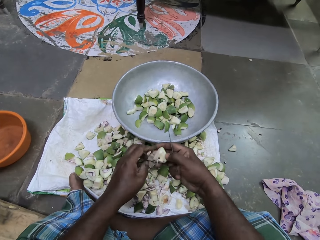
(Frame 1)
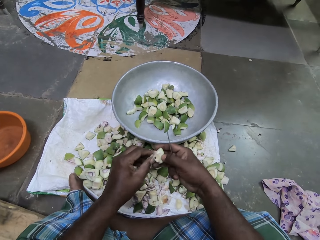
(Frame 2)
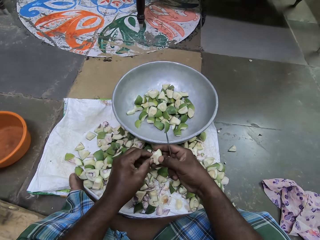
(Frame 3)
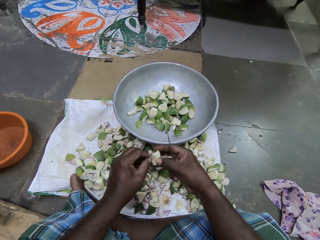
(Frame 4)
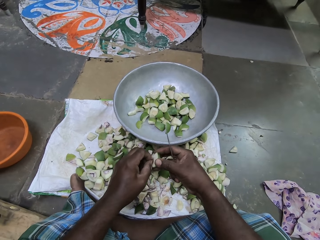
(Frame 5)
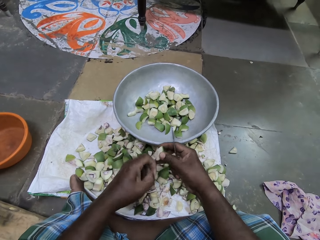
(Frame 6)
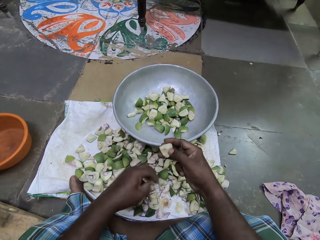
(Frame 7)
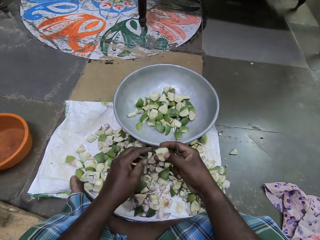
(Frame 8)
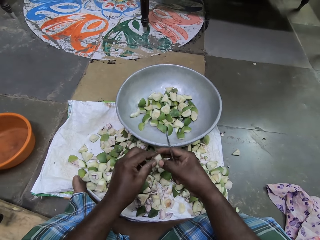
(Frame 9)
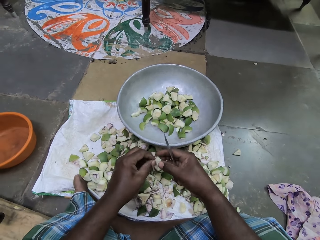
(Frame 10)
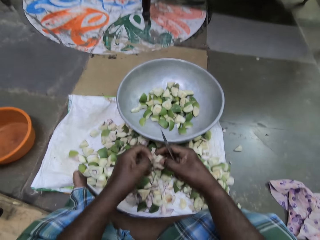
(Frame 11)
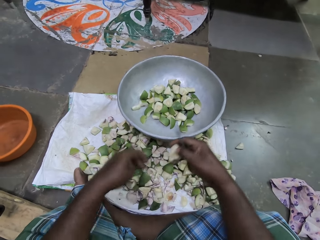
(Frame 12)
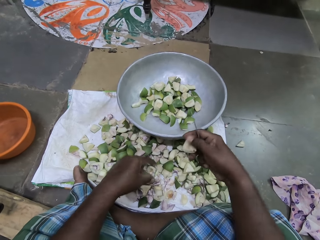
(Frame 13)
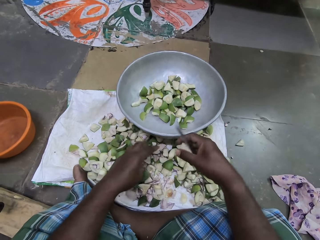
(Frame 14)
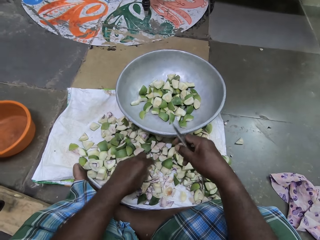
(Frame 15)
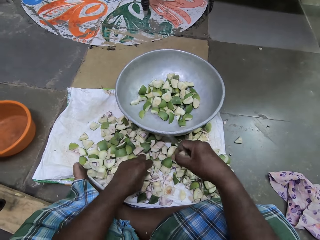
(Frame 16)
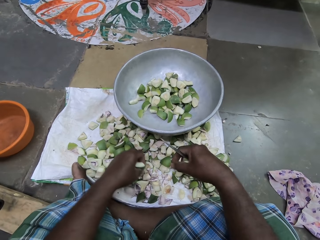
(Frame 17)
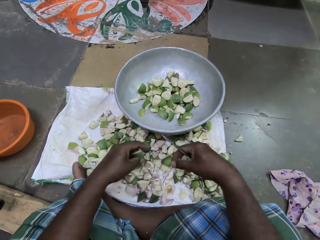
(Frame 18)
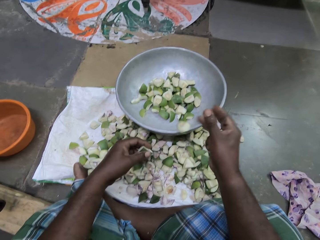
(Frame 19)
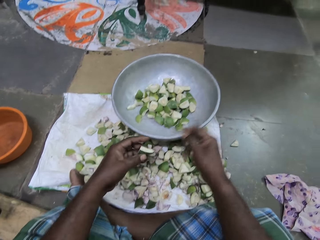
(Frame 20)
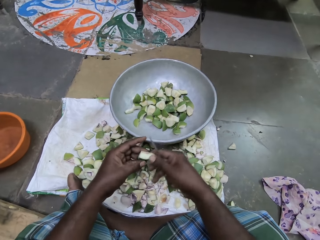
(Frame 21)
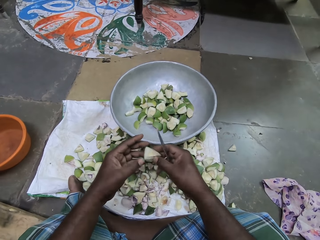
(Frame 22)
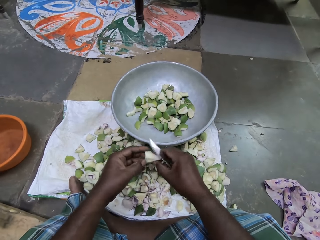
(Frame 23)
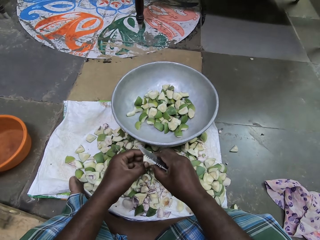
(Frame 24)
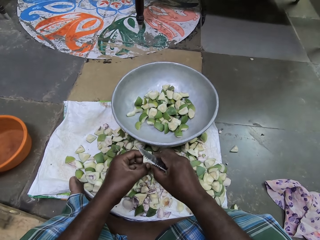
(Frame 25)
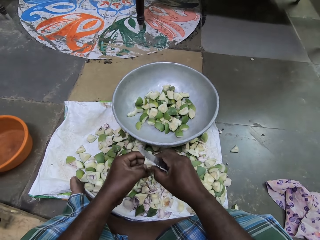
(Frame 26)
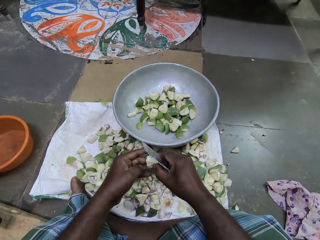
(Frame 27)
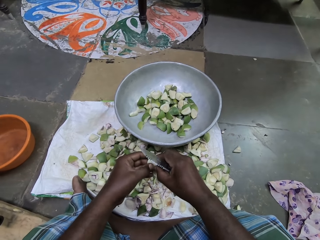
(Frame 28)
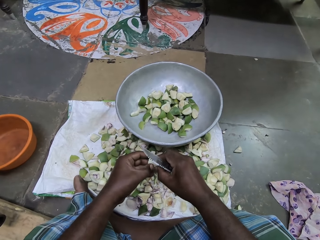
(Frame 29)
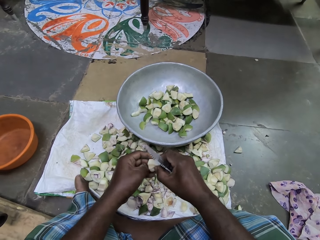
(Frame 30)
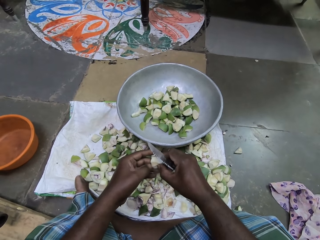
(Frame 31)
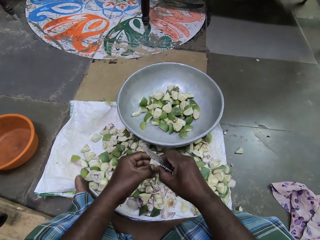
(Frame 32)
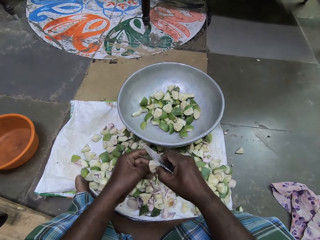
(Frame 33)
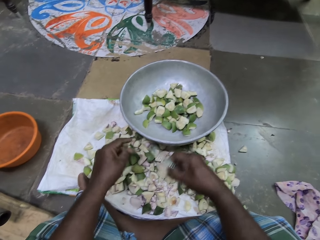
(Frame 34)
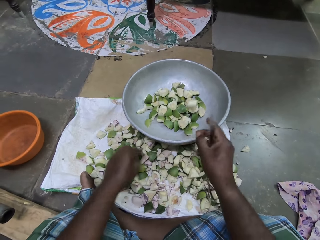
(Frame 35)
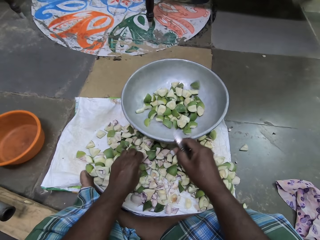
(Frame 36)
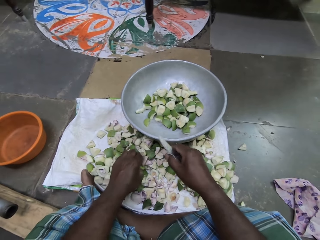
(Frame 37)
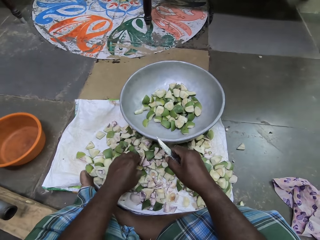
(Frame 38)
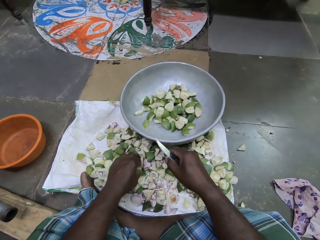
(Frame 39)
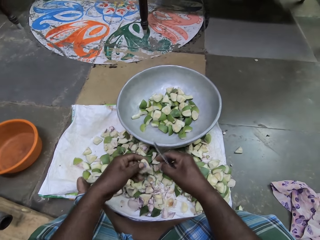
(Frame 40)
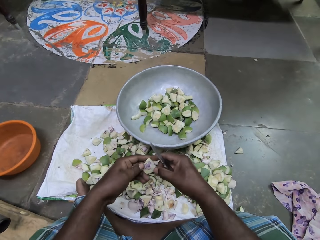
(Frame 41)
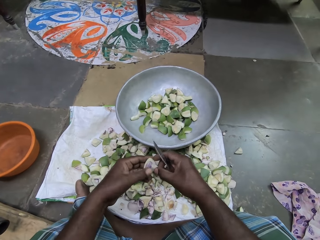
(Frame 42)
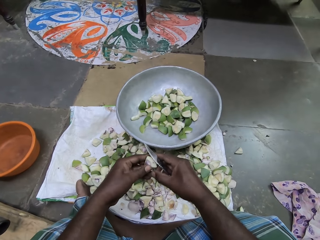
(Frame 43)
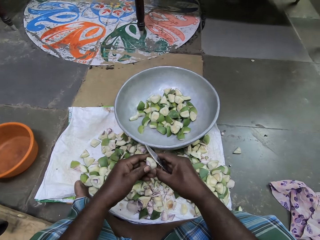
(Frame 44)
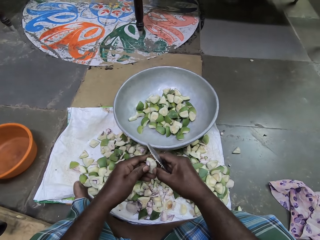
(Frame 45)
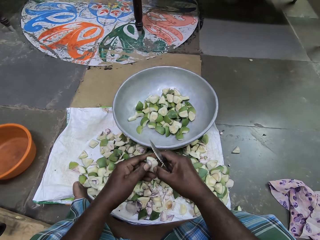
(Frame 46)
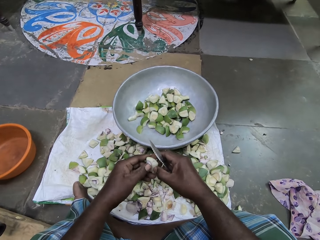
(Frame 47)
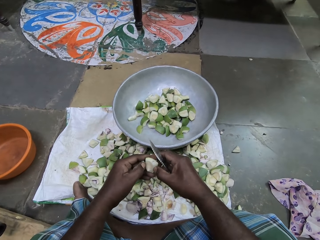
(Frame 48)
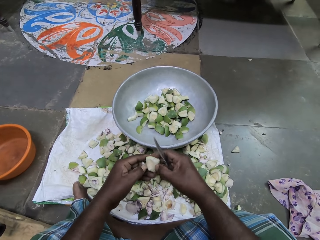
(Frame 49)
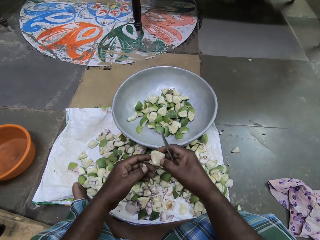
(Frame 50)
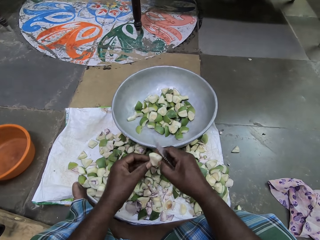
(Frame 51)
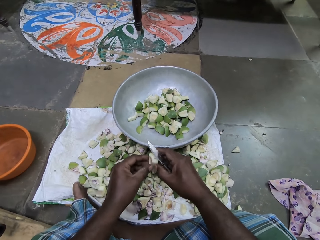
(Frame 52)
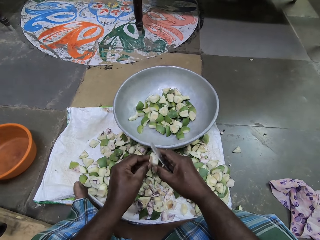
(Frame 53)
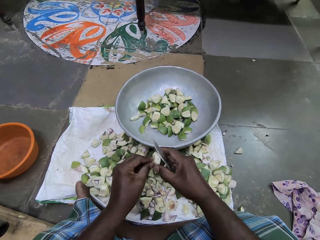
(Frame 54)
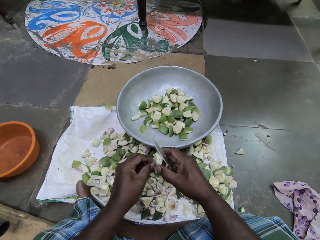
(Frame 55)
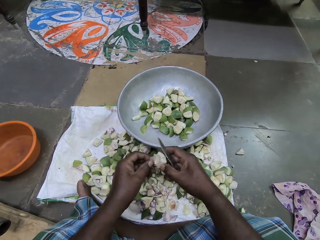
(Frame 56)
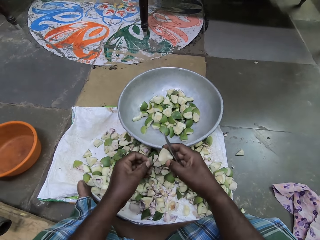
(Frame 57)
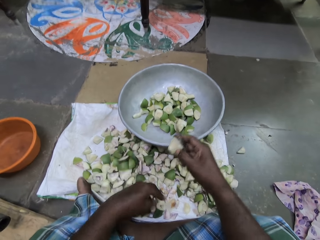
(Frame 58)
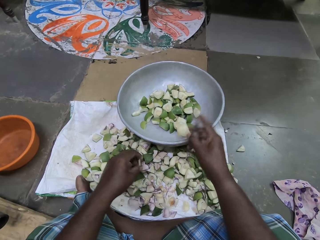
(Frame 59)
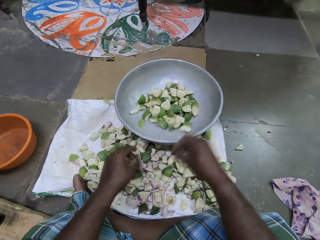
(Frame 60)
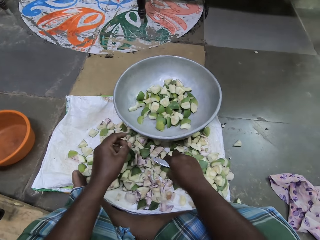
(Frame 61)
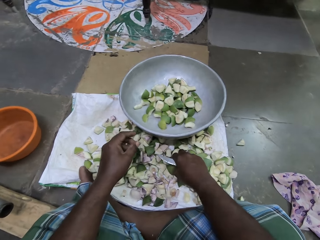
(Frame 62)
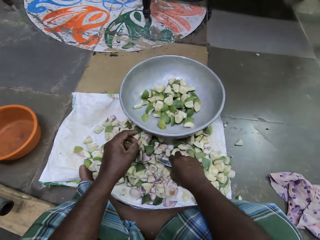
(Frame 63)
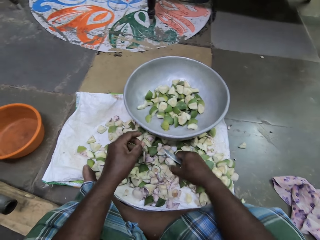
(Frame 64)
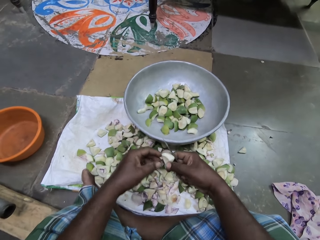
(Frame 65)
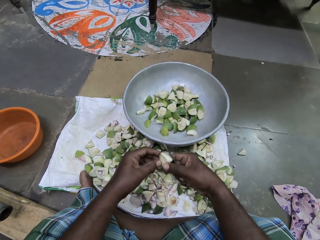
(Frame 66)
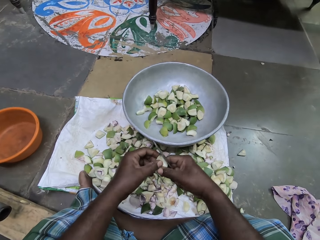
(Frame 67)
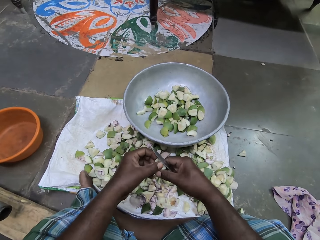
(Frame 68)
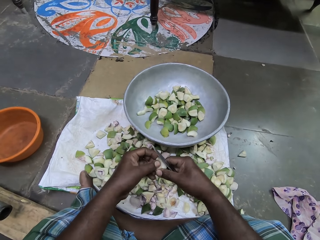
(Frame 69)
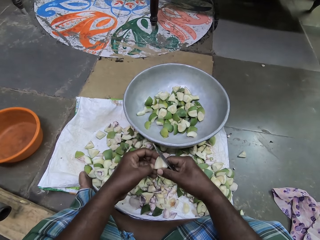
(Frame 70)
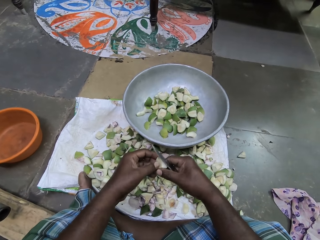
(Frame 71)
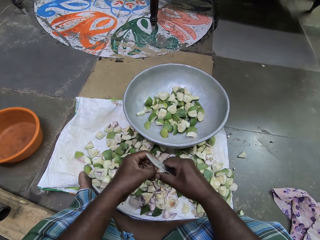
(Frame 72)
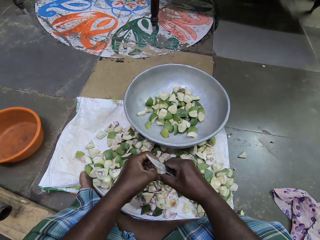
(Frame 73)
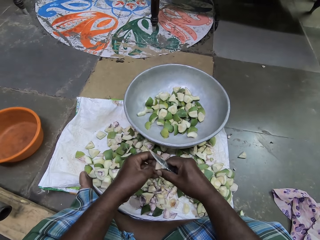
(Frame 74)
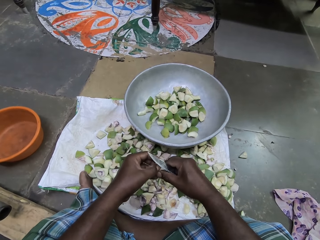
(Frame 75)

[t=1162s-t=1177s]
The camera wearer picks a piece of mango from the sack bag with her left hand. She drops the piece of mango into the bowl with her right hand. She holds the piece of mango with her hands. She scrapes the piece of mango with her left hand. She removes the seed coat with a finger. She drops the piece of mango into the bowl with her right hand. She picks a piece of mango from the sack bag with her left hand. She holds the piece of mango with her hands. She cuts out a piece of mango from the piece of mango with her left hand. She removes a seed. She drops the piece of mango on the sack bag with her left hand. She removes dirt from the piece of mango with her left hand. She removes the seed coat with a finger. She drops the dirt on the sack bag with her left hand. She drops the piece of mango into the bowl with her right hand. She picks a piece of mango from the sack bag with her right hand. She scrapes the piece of mango with her left hand. She removes the seed coat with a finger.

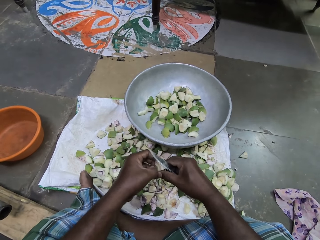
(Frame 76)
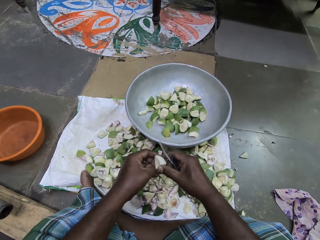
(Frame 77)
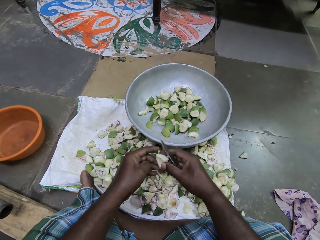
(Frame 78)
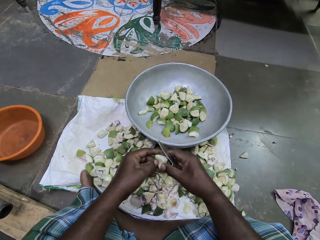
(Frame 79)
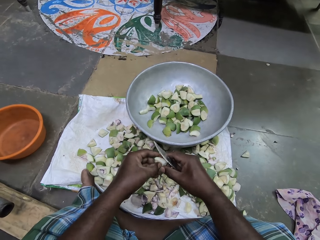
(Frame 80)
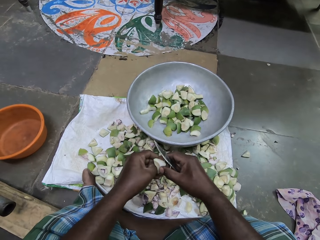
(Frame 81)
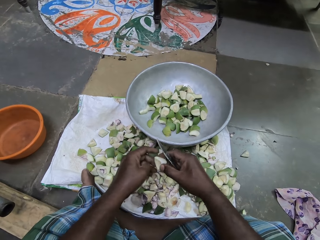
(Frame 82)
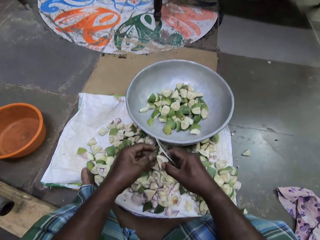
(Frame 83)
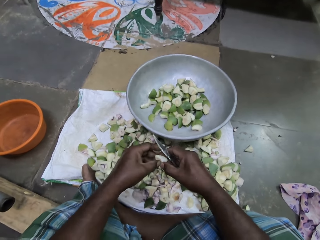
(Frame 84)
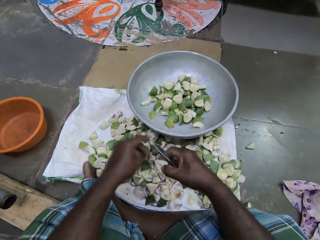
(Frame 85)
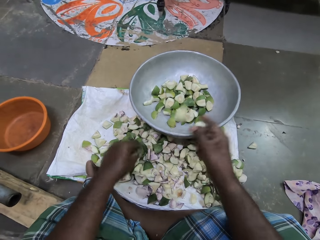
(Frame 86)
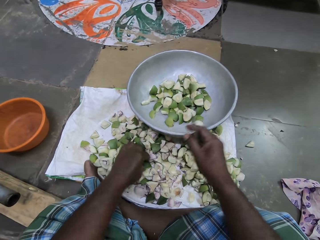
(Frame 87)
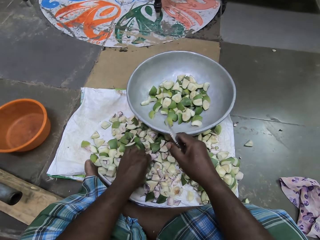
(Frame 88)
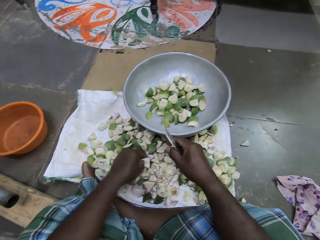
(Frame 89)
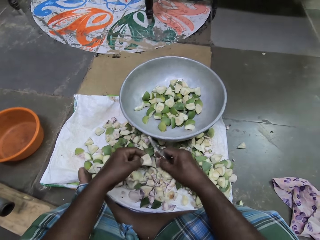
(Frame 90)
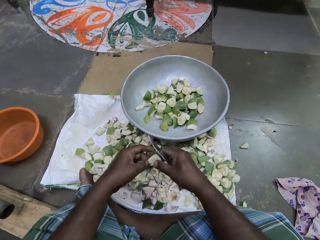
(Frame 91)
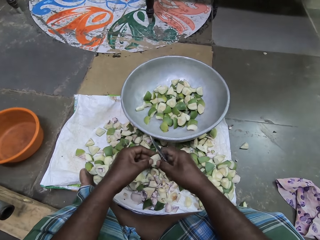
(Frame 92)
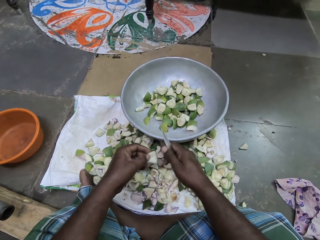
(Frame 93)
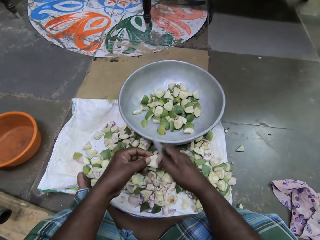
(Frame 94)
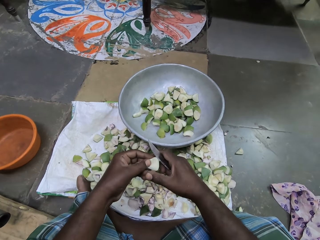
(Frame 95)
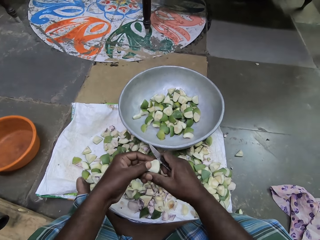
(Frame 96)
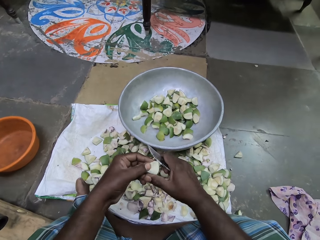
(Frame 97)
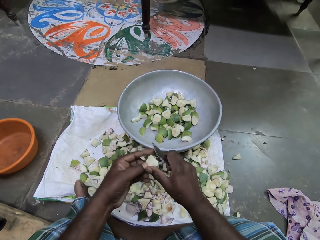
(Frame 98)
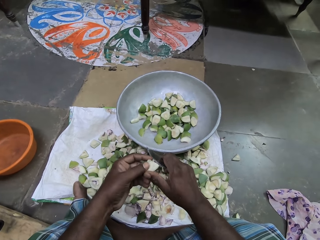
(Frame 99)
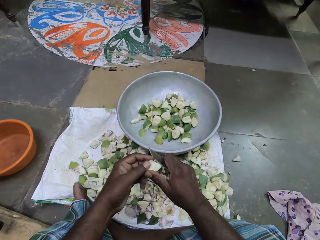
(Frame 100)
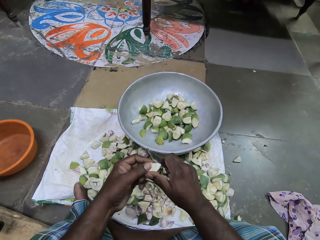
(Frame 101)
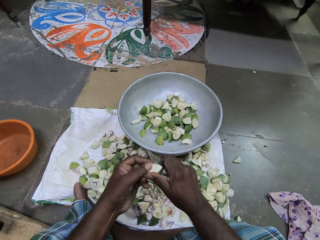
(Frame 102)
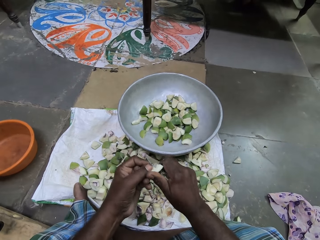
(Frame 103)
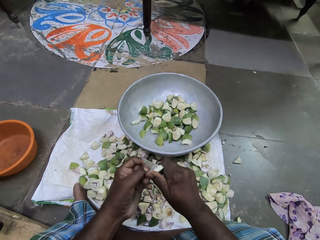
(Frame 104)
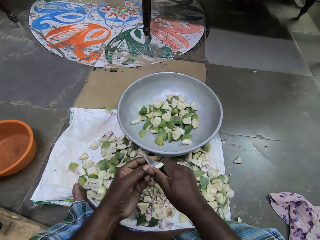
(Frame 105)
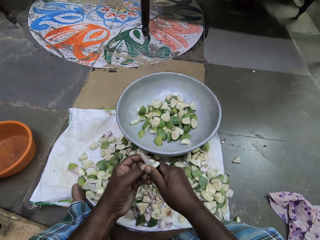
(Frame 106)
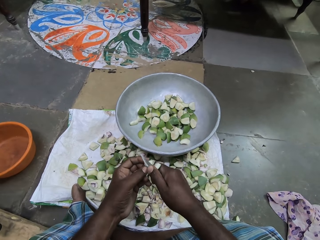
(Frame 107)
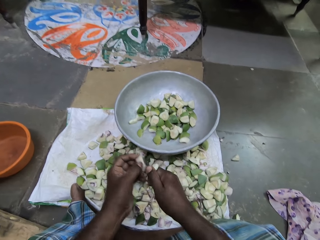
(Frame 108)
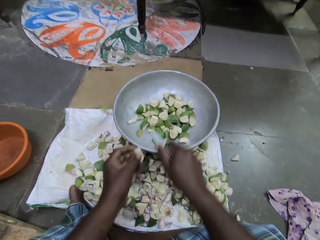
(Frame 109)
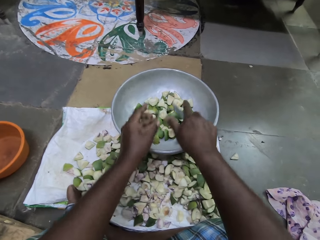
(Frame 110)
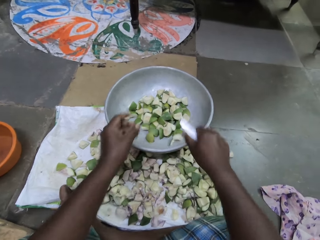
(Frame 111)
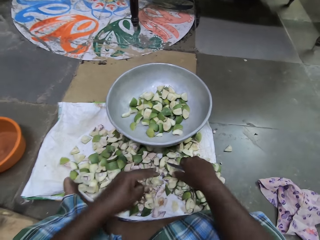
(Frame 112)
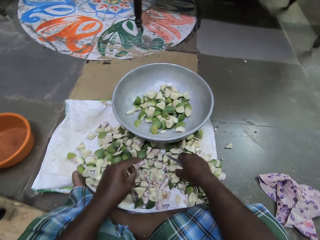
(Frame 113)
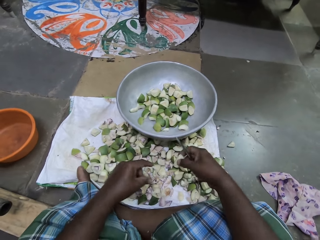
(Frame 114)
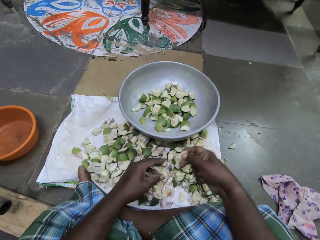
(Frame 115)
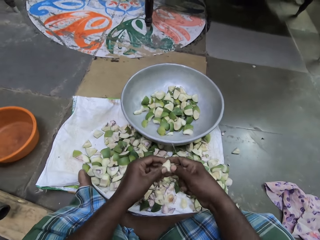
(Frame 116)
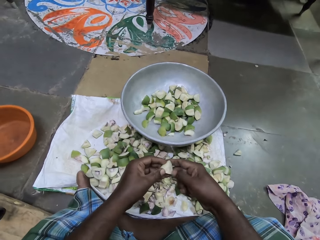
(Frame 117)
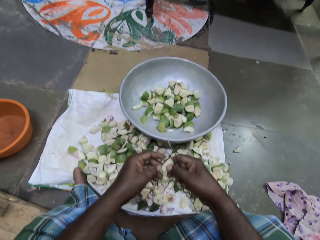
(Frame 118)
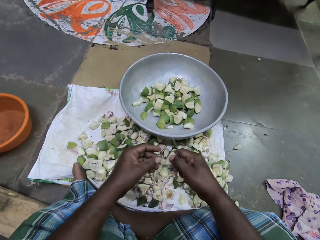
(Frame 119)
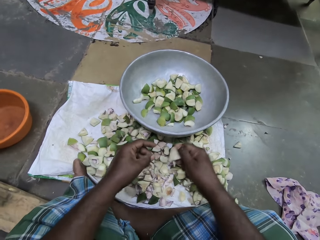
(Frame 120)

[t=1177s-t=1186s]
The camera wearer drops the piece of mango into the bowl with her right hand. She picks a piece of mango from the sack bag with her left hand. She holds the piece of mango with her hands. She cuts out a piece of mango from the piece of mango with the knife in her right hand. She drops pieces of mango into the bowl with her hands. She picks a piece of mango from the sack bag with her right hand. She holds the piece of mango with her hands.
